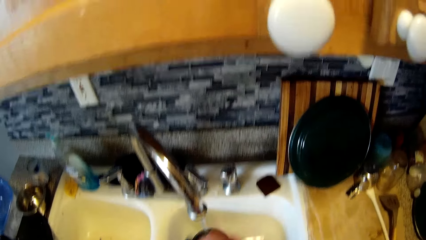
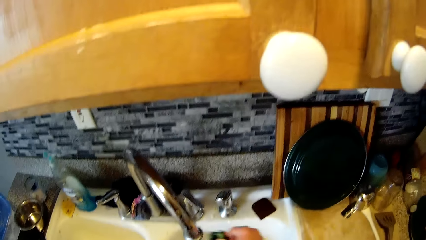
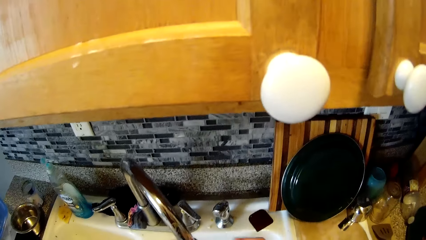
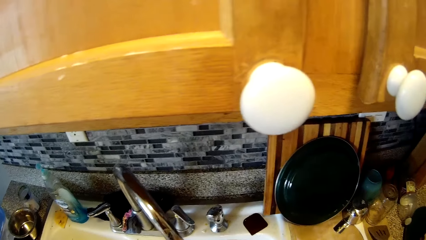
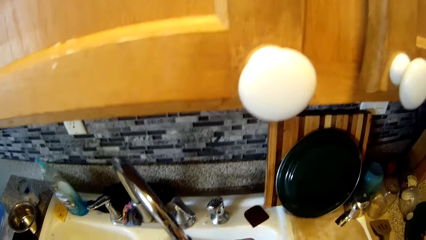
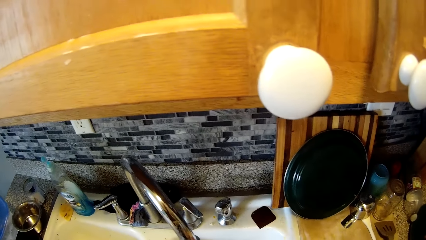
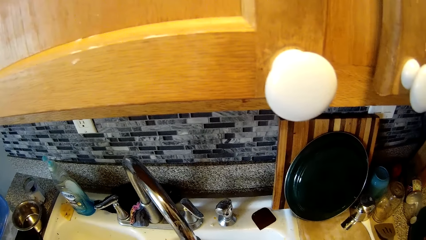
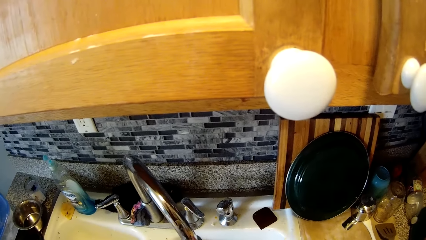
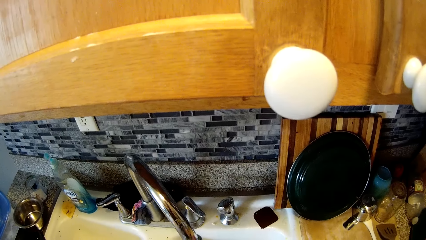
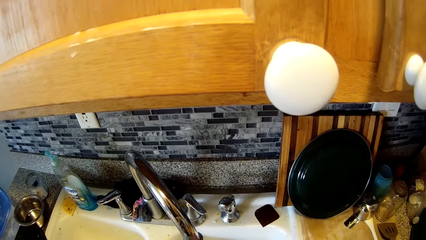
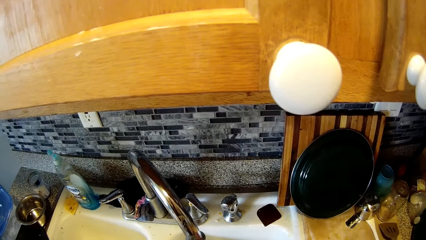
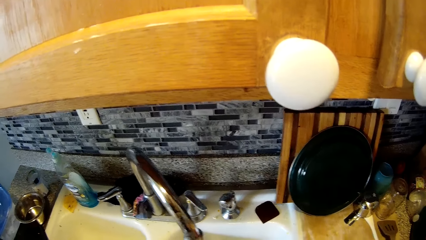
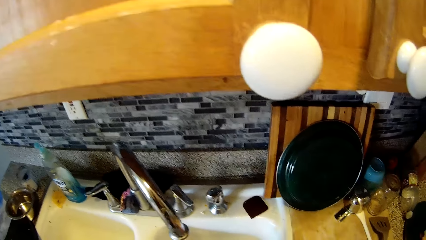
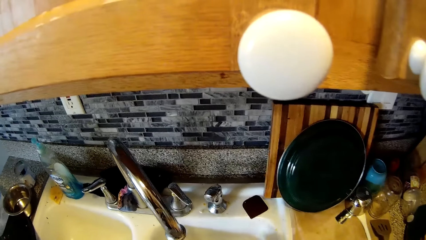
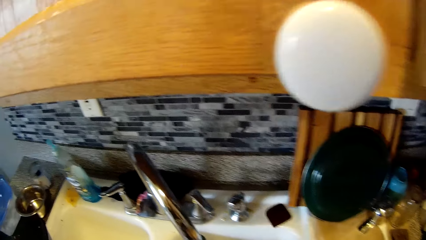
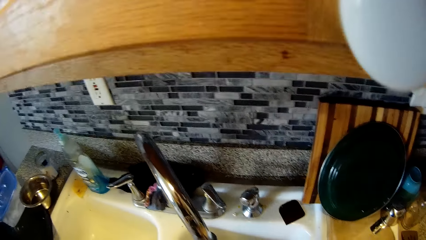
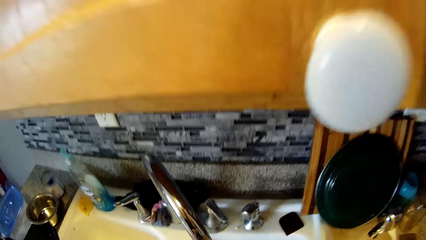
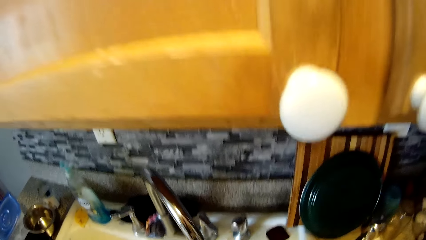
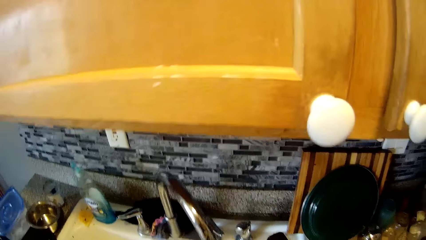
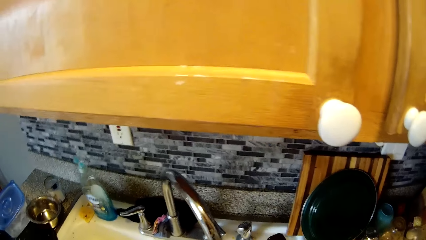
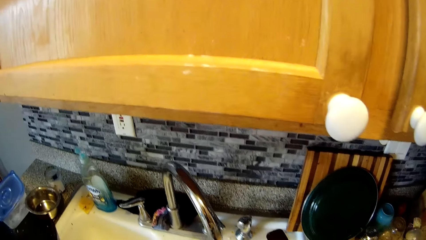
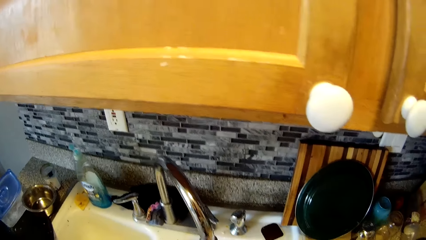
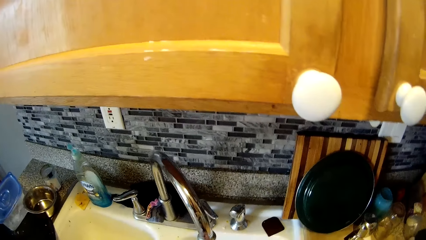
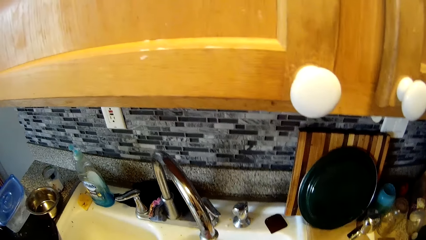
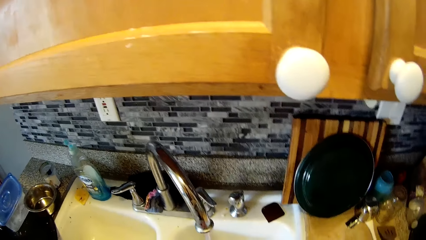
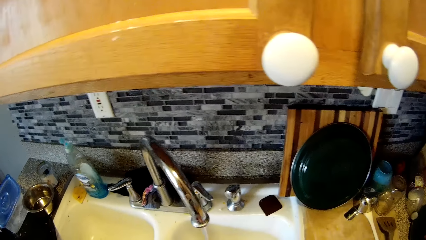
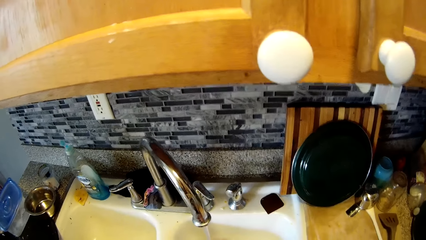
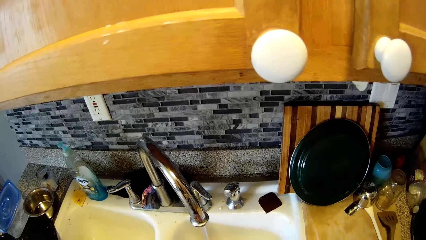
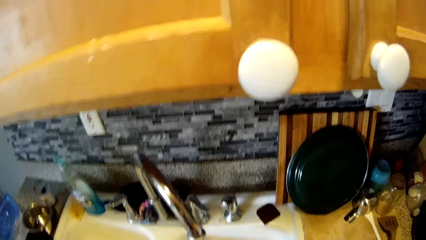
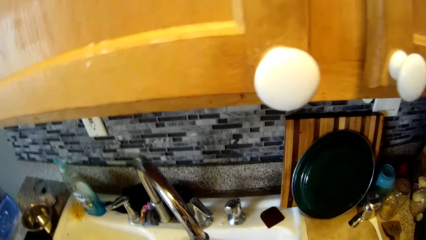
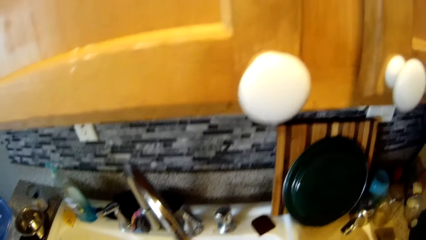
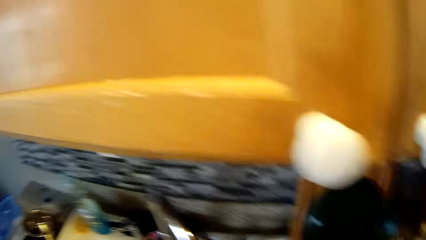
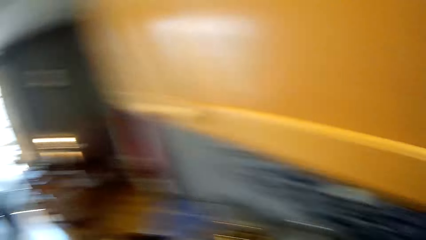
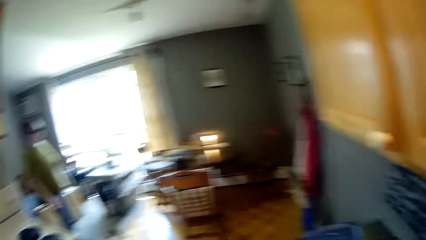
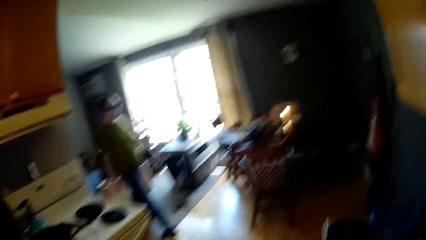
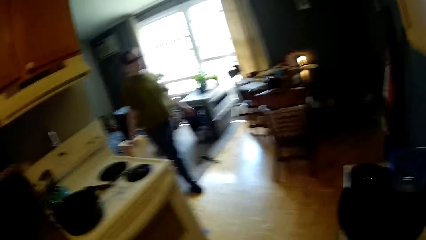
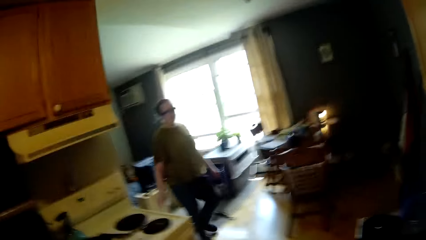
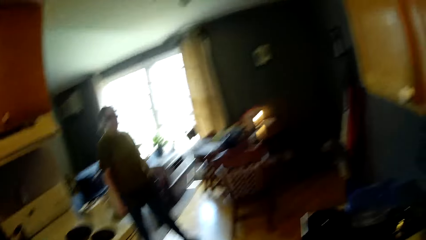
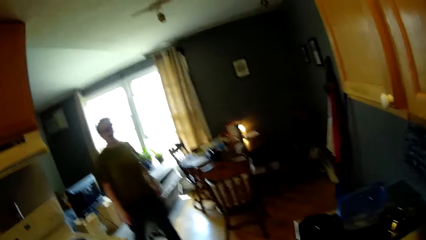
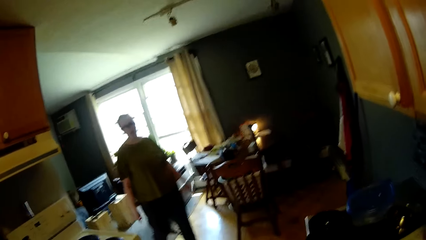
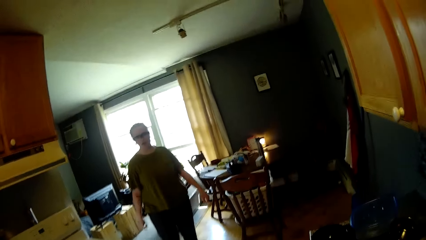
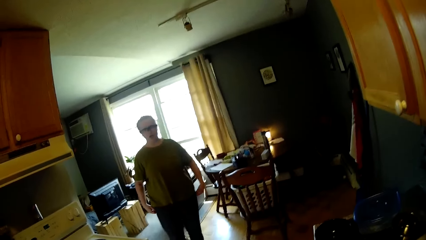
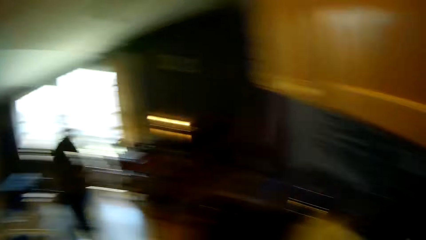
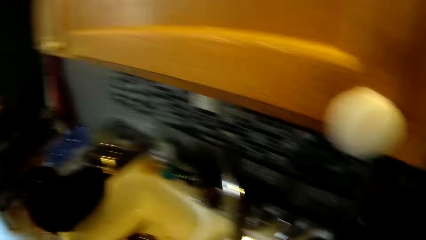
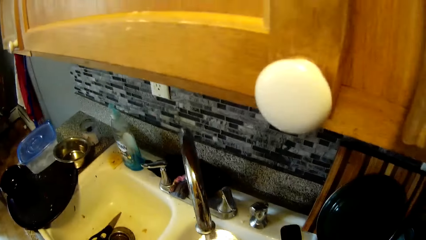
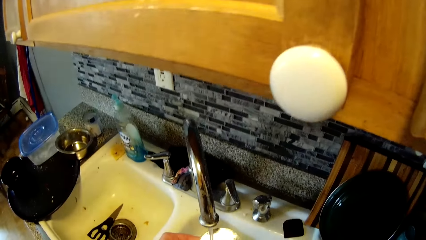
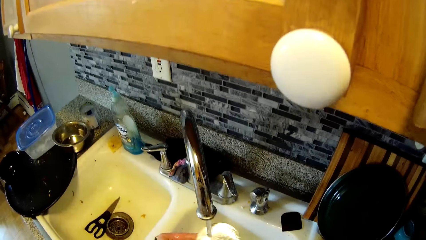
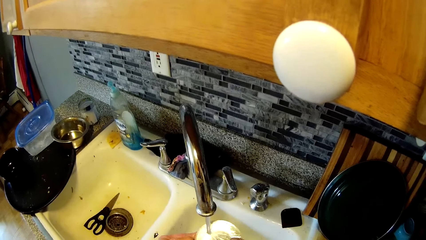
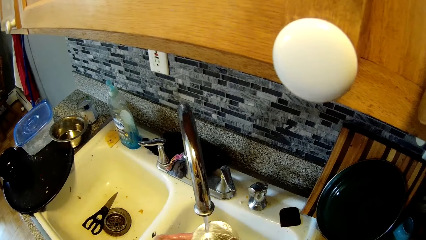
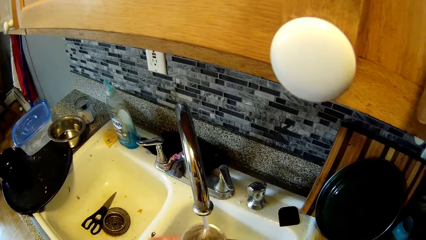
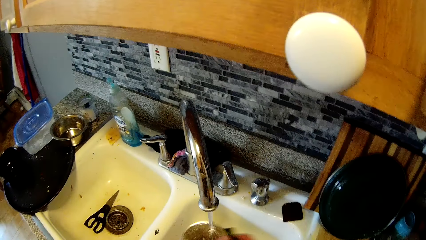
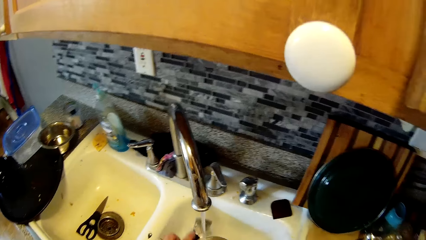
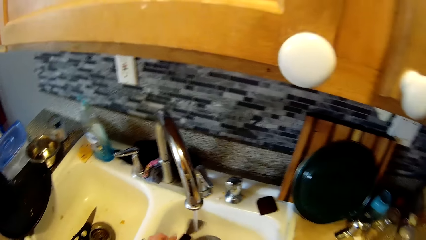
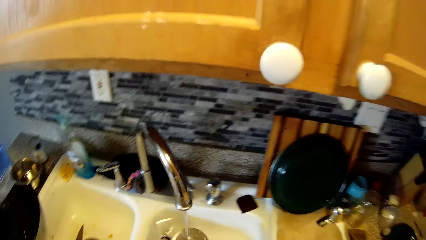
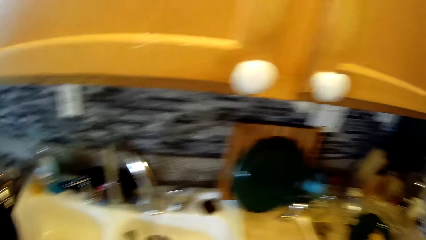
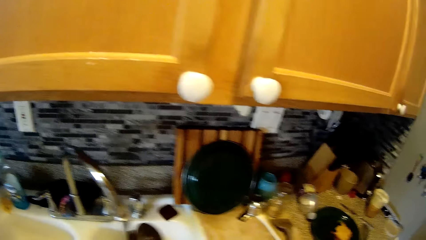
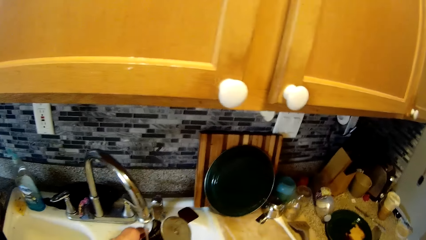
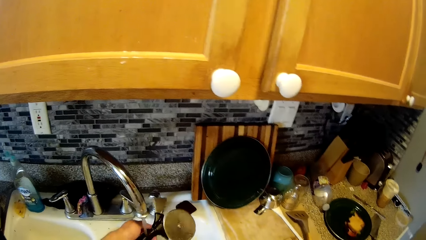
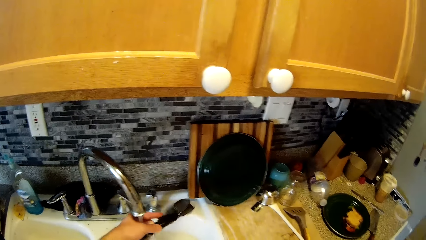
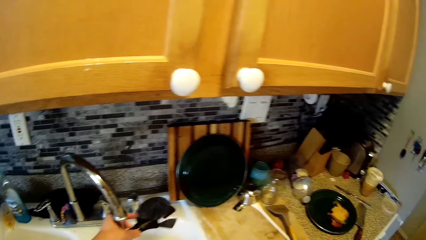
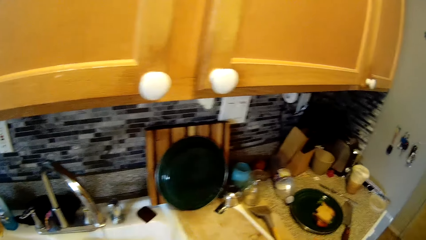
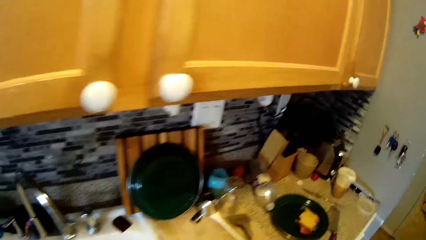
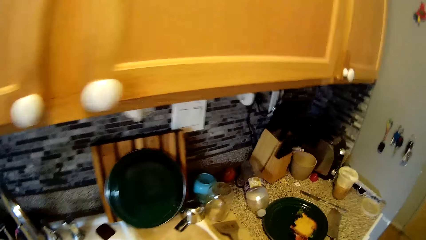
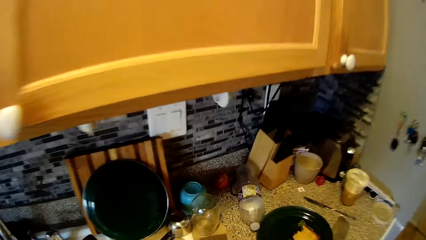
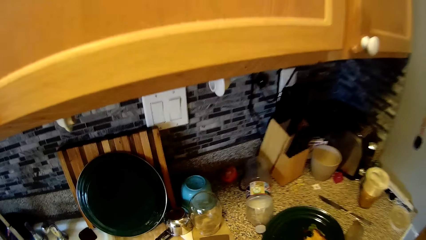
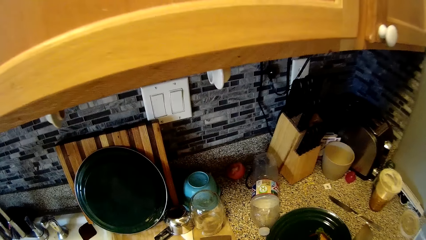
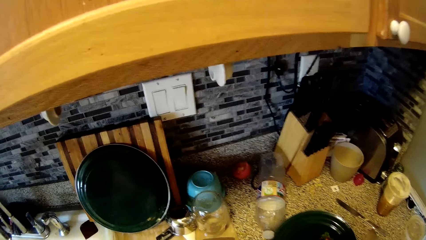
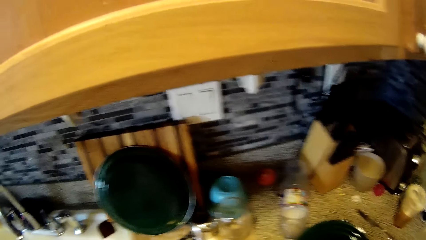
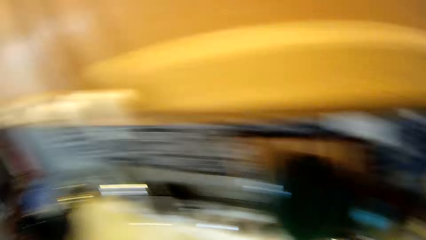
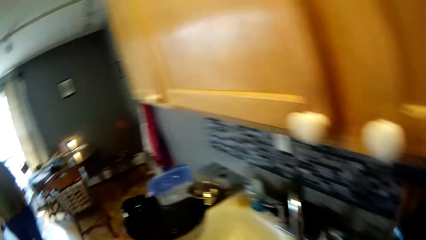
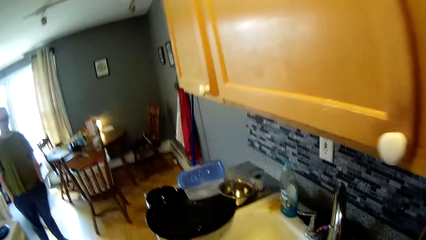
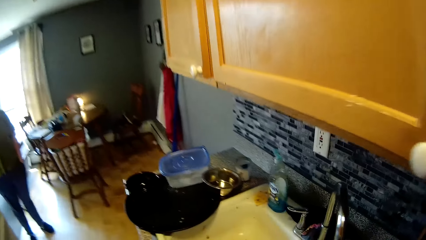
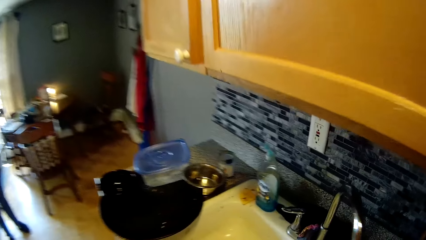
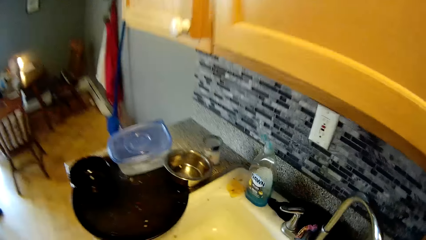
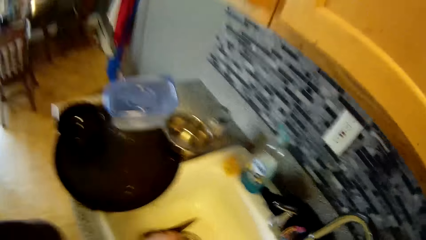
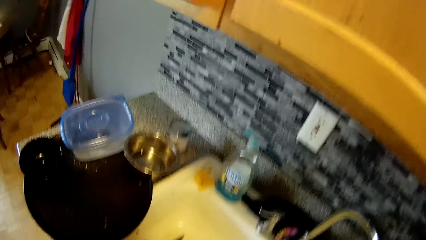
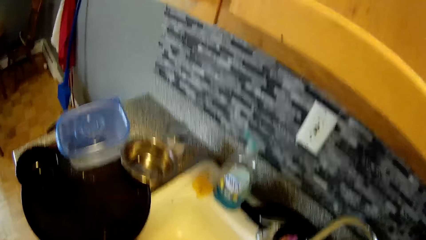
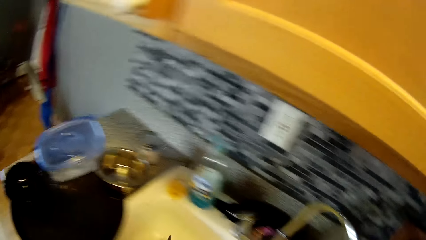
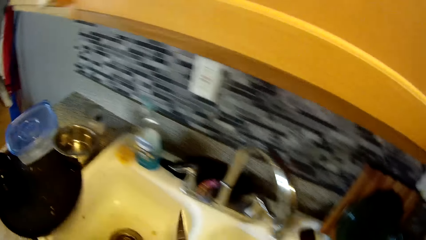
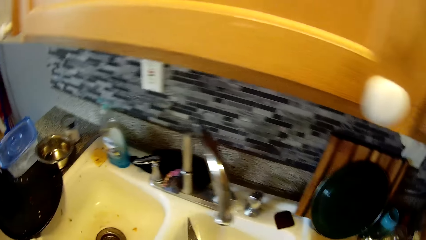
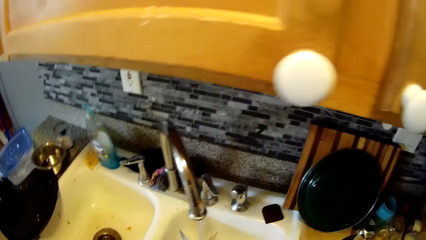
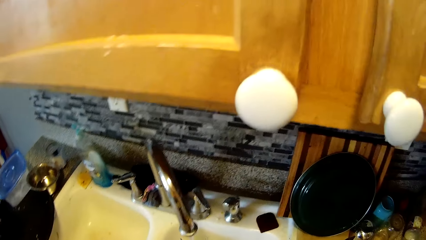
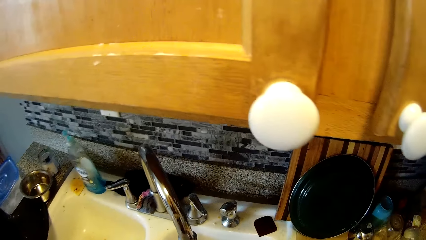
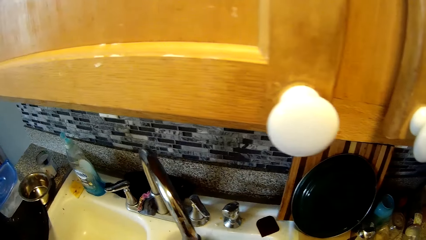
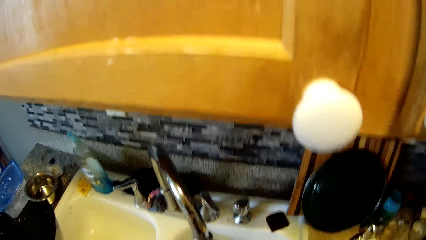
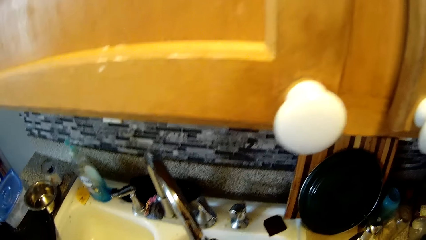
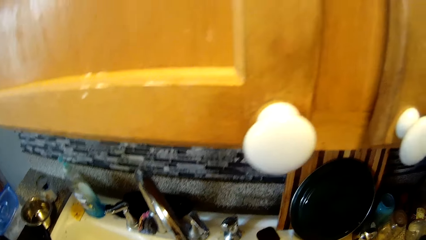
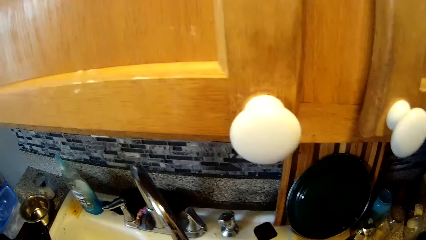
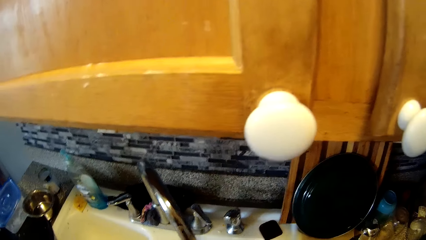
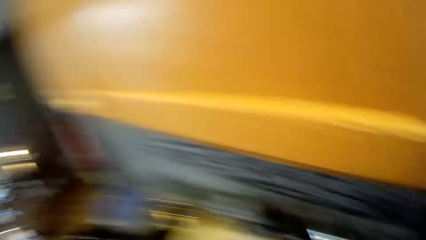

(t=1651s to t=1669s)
A woman converses with the camera wearer. He rinses the bread slicer with water from the tap. He picks up scissors from a sink with his right hand.
